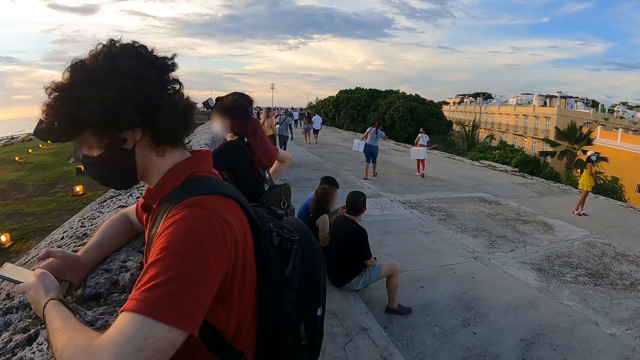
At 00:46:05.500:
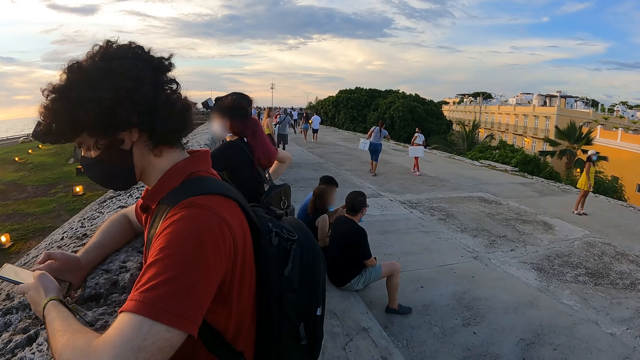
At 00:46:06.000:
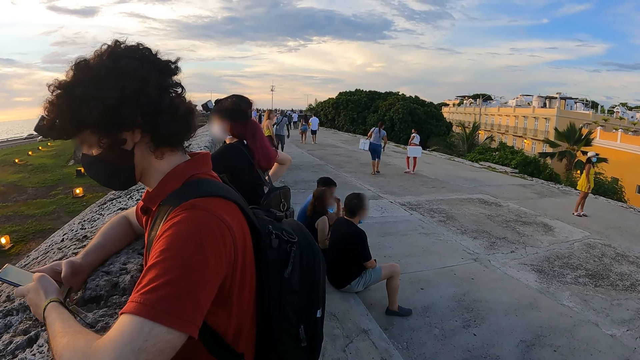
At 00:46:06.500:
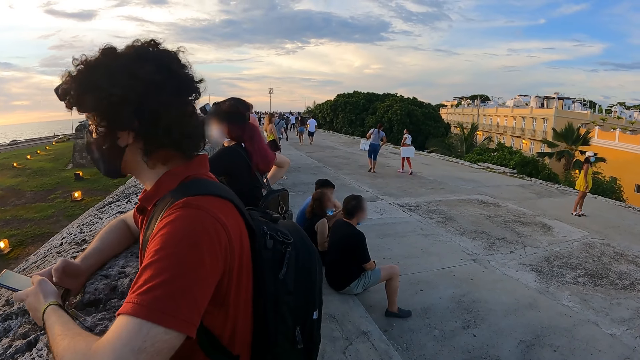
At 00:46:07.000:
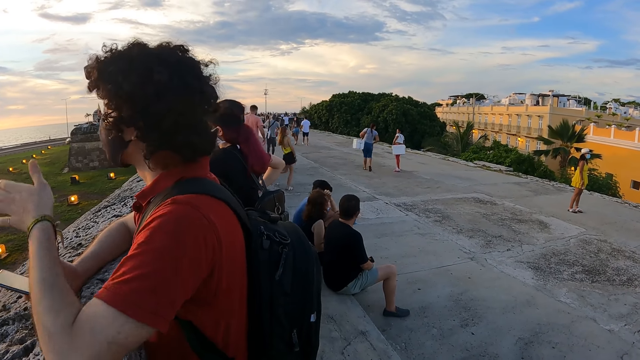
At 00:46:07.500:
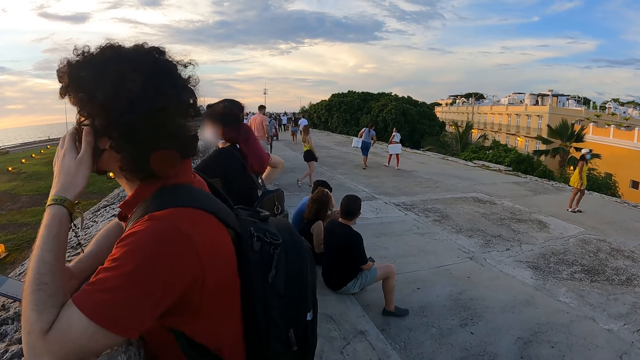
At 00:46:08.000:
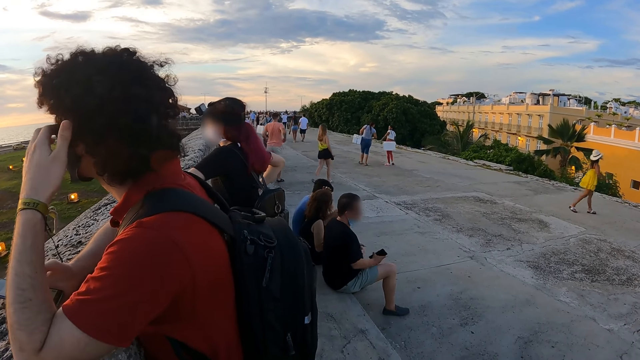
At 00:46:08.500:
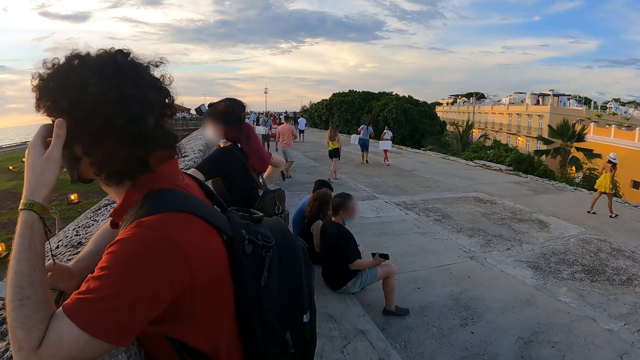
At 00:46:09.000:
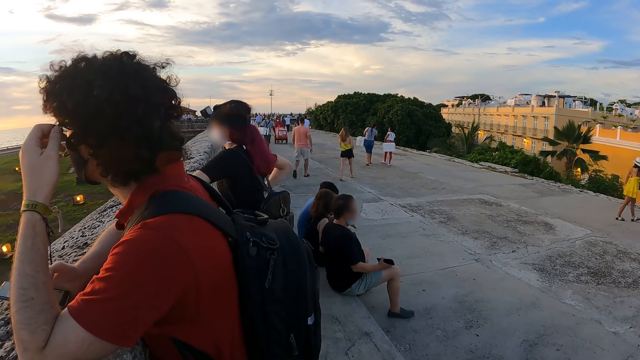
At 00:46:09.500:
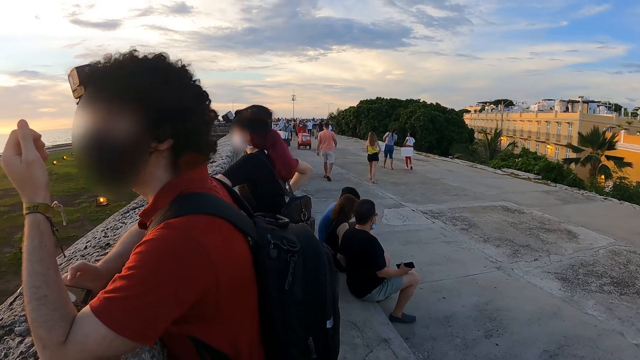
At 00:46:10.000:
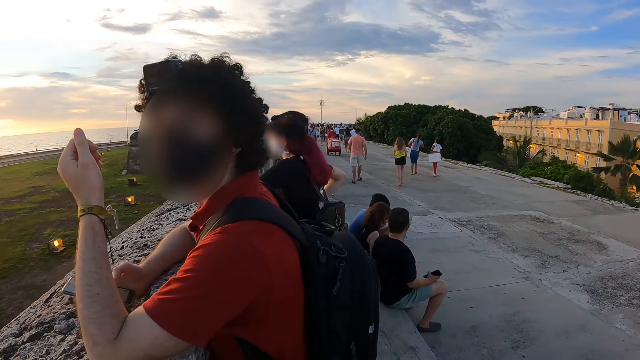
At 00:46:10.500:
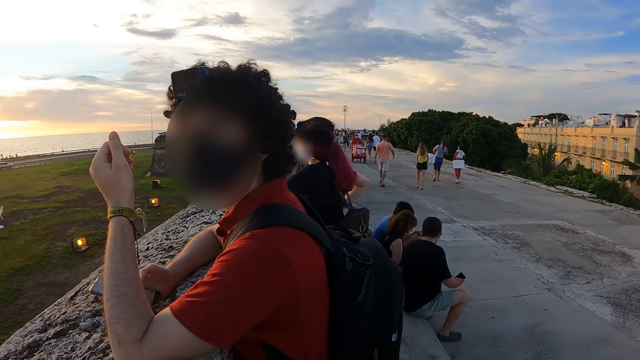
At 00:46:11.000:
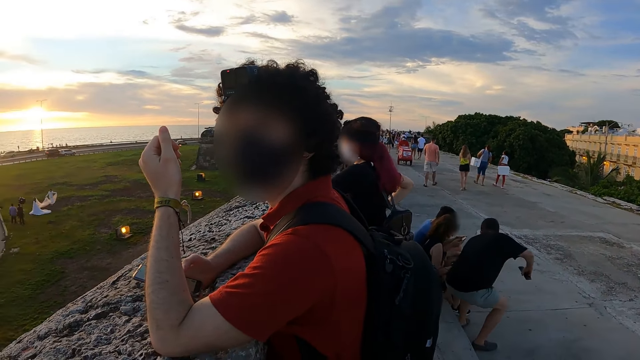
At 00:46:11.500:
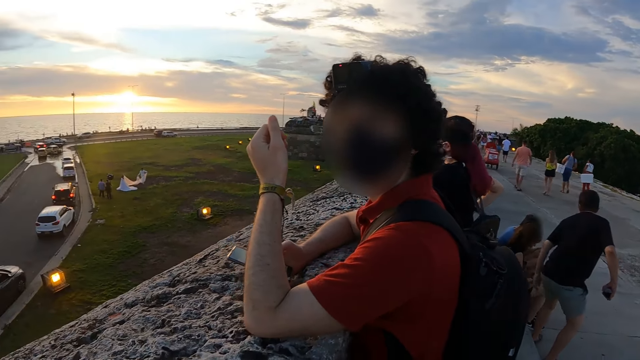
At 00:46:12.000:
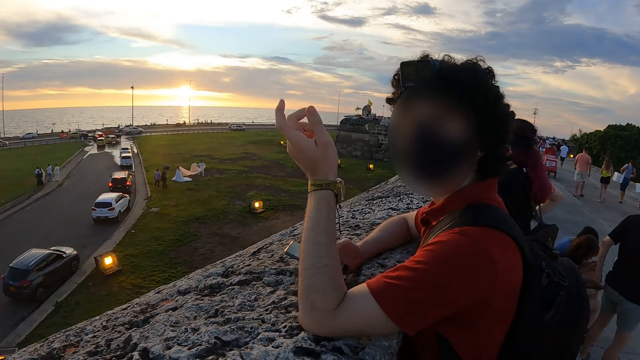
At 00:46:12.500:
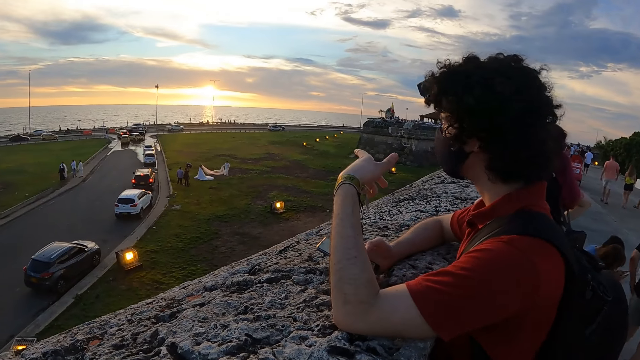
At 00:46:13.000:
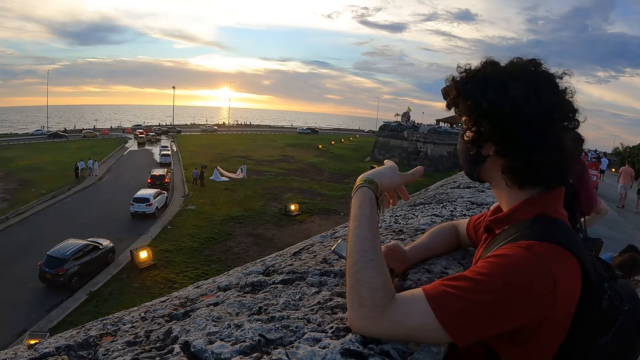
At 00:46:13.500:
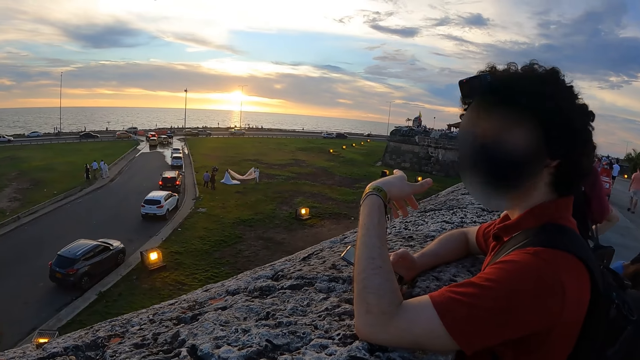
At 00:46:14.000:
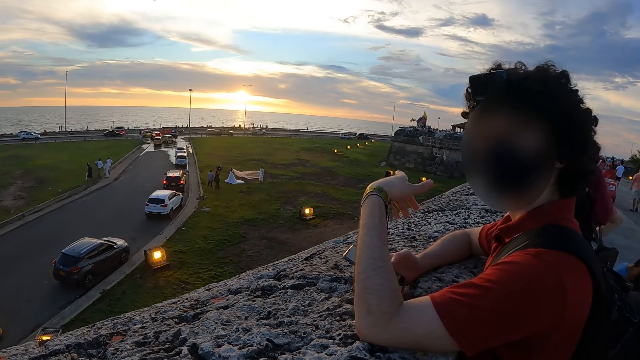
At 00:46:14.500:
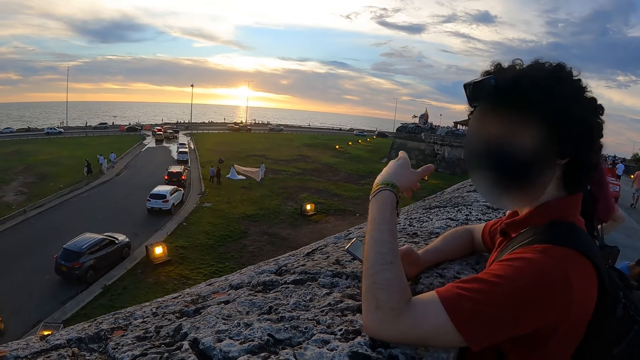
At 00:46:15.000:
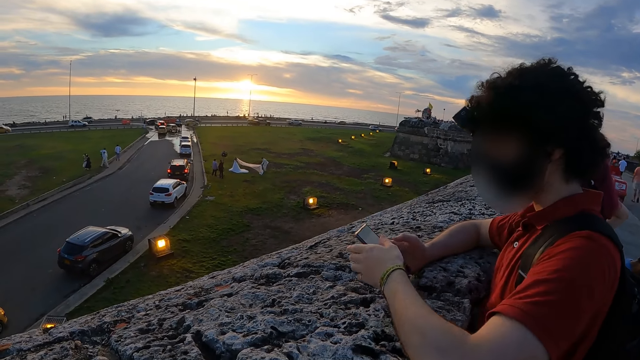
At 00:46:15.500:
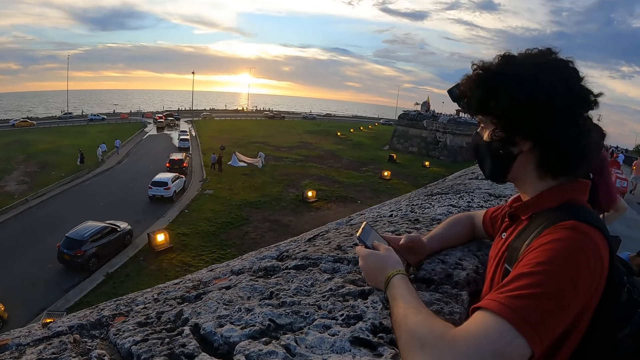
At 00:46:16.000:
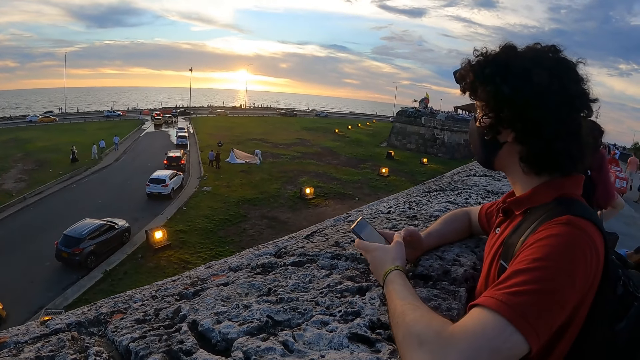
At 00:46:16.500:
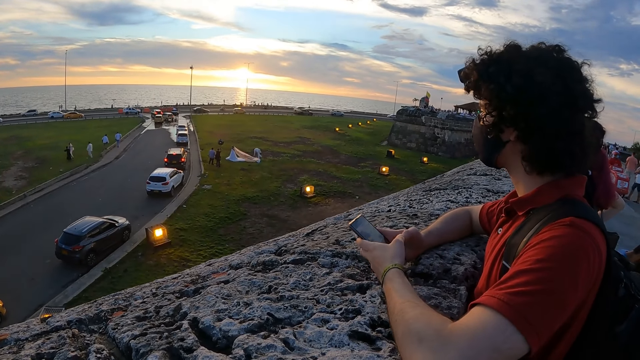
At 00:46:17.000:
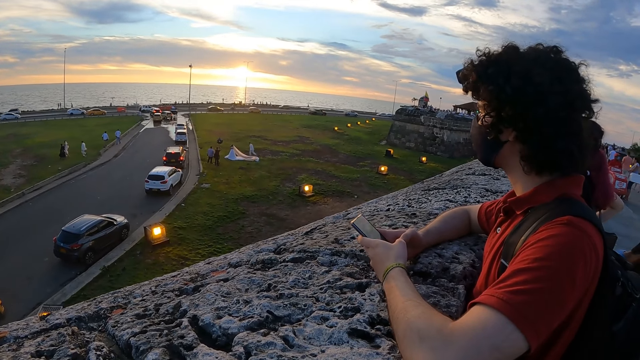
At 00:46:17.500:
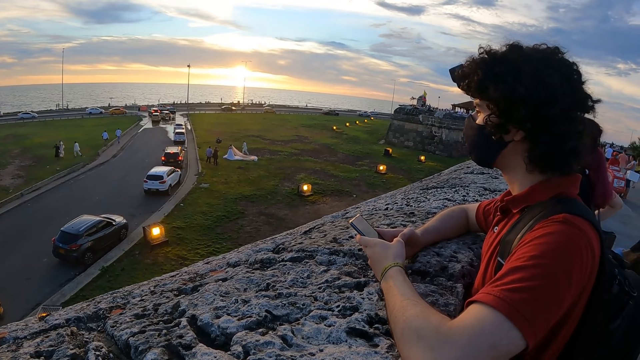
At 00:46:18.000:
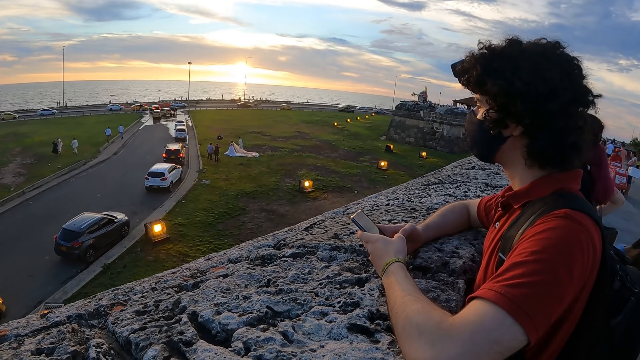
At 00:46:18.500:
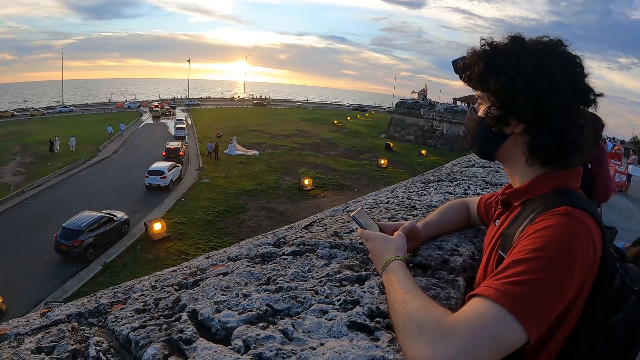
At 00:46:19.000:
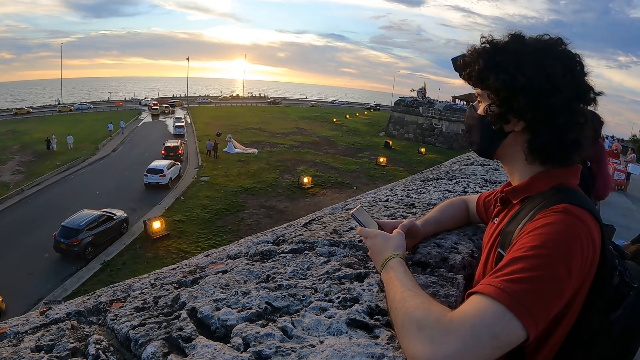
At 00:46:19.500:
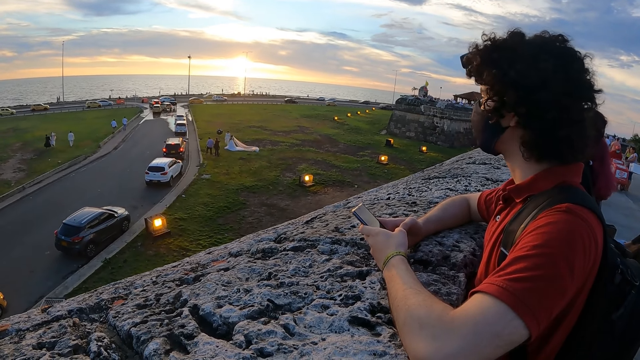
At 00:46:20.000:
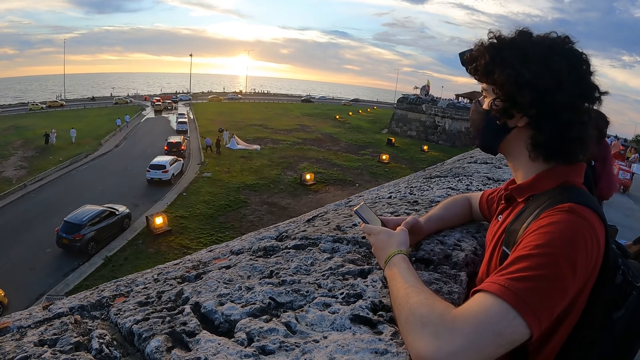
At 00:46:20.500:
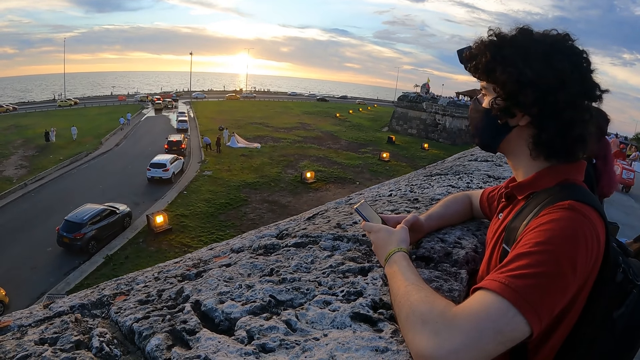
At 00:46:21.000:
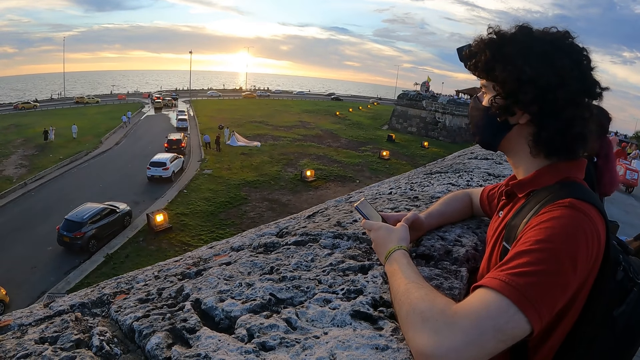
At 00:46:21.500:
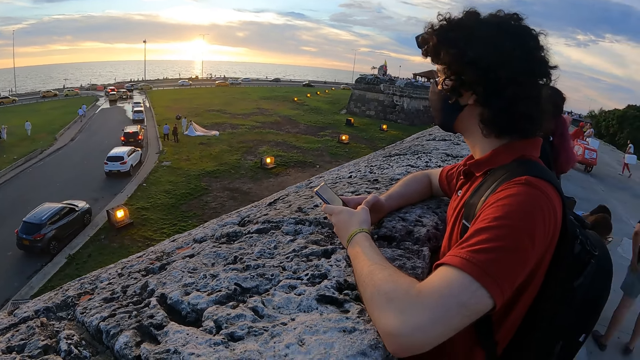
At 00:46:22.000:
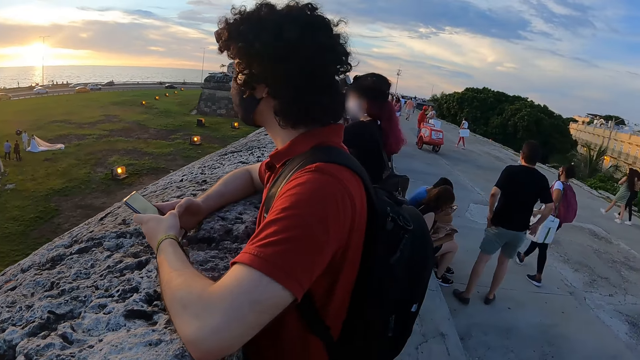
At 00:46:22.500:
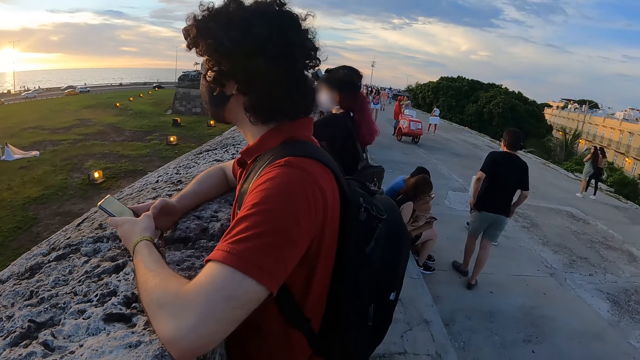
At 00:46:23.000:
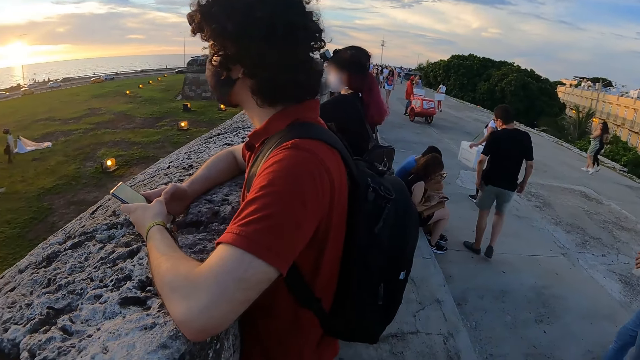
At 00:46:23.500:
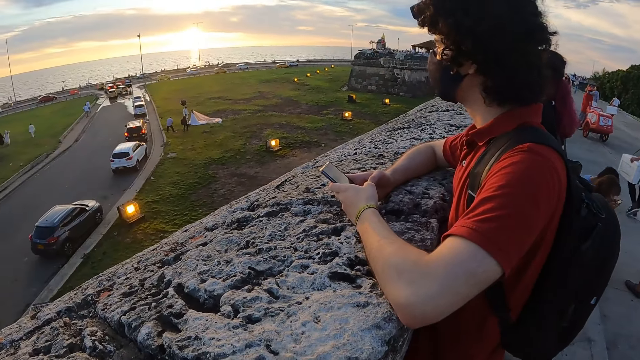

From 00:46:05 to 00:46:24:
A woman interacts with another woman. A man touches his face with his left hand. The man interacts with the camera wearer. The man points ahead. The man operates the phone with both hands. The camera wearer looks around.

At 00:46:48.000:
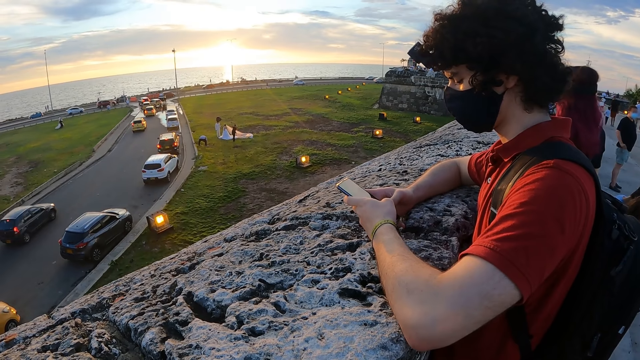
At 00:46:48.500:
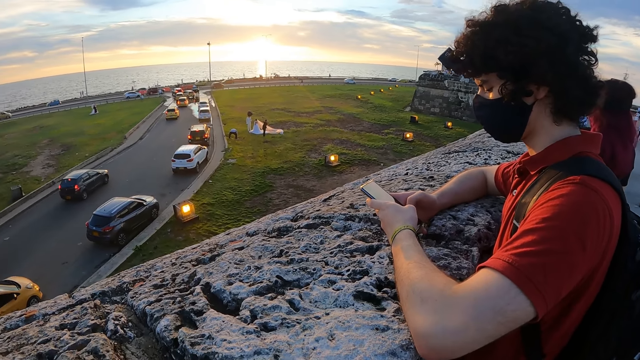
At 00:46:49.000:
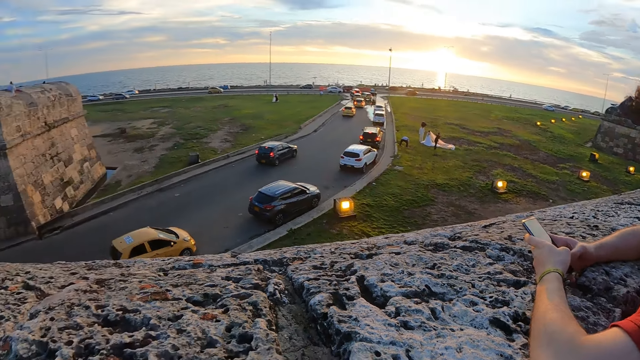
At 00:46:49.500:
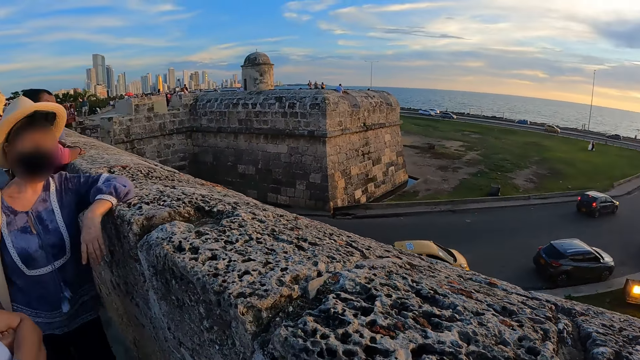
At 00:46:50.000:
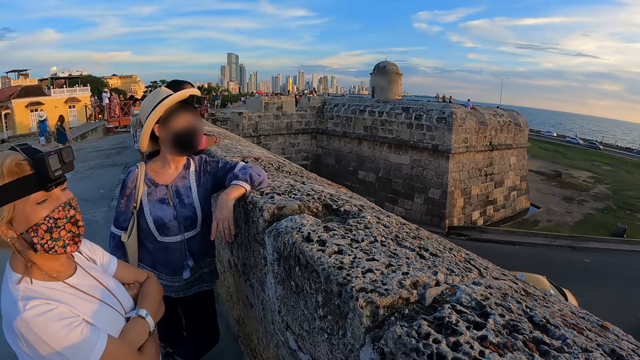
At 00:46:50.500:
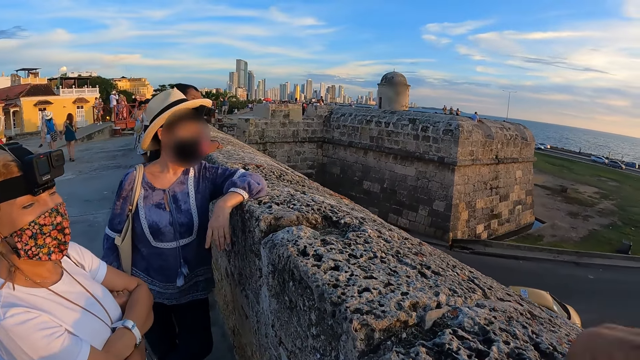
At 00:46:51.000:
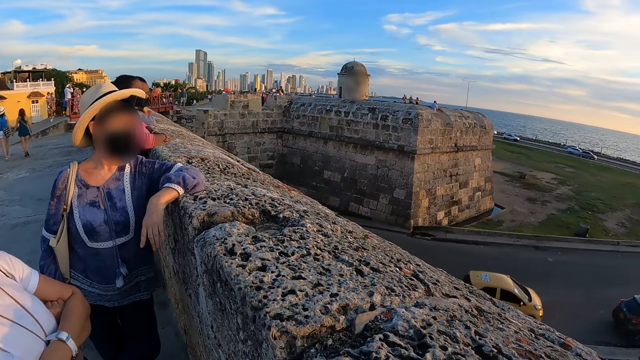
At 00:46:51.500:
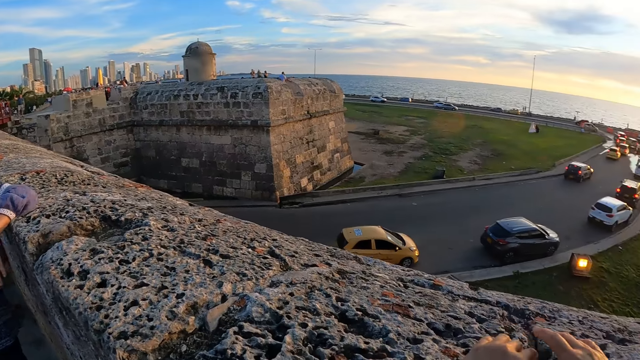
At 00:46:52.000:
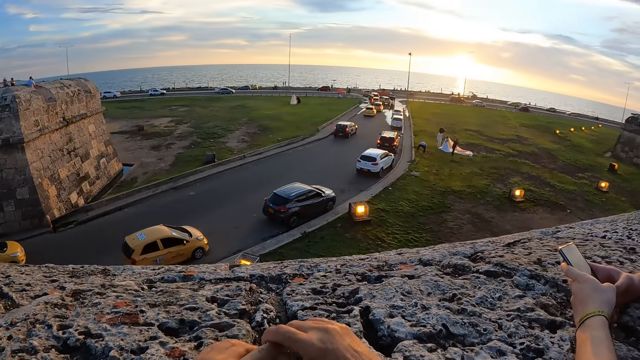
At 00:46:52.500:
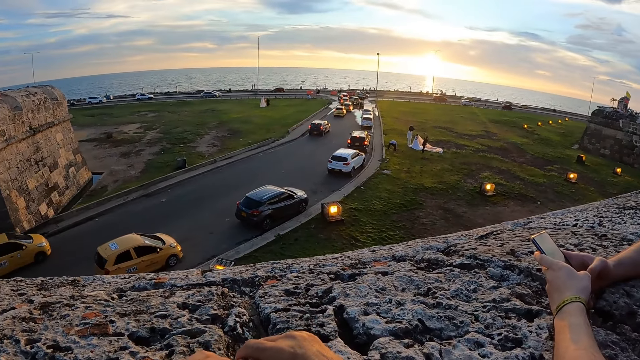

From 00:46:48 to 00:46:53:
The camera wearer interacts with a woman. They interact with another woman.
